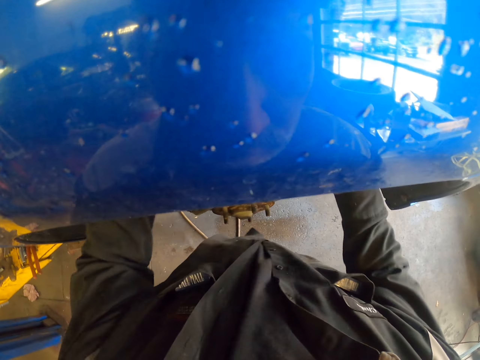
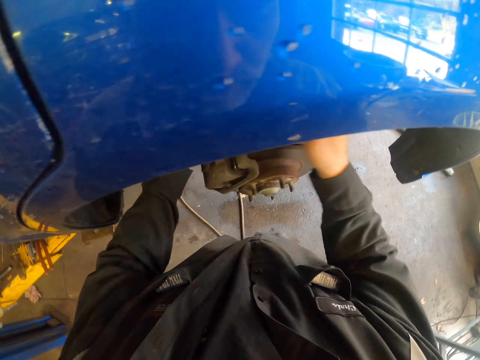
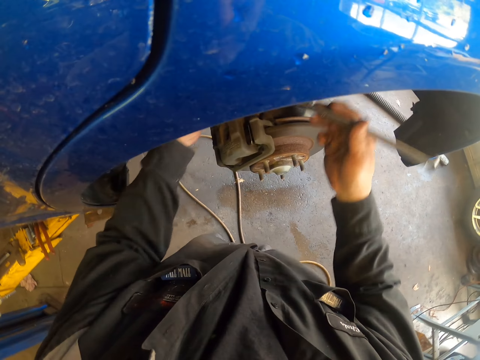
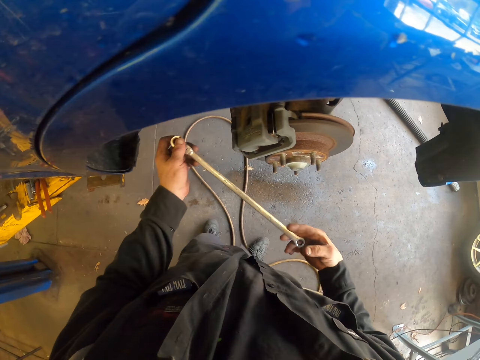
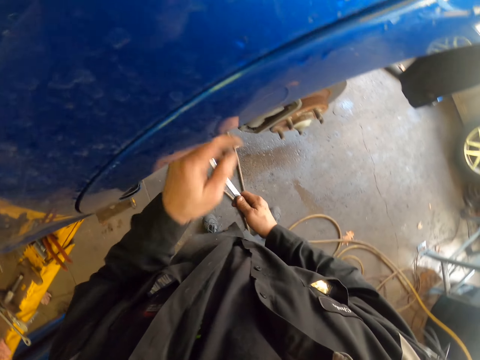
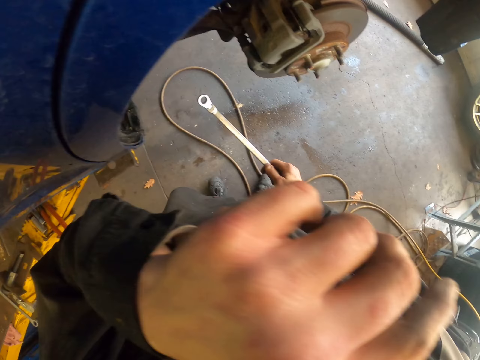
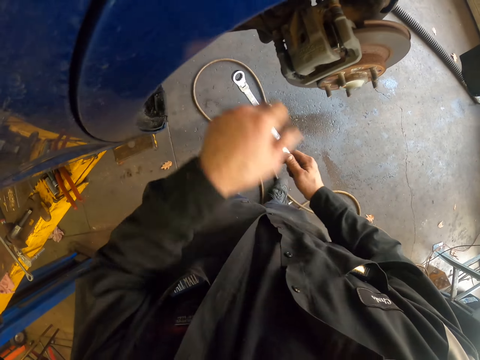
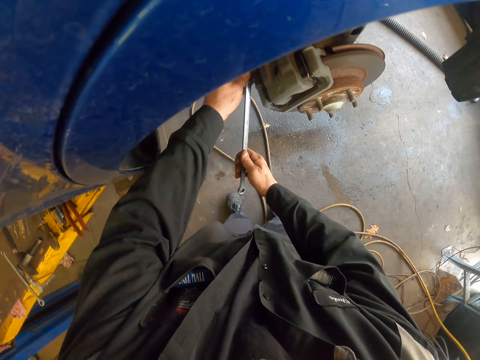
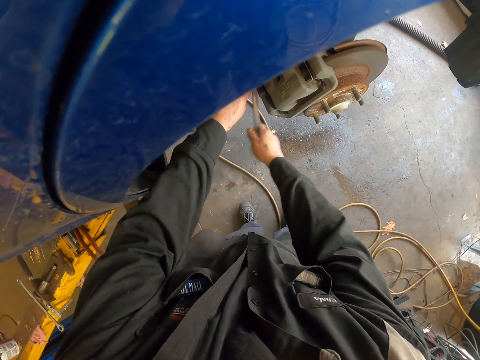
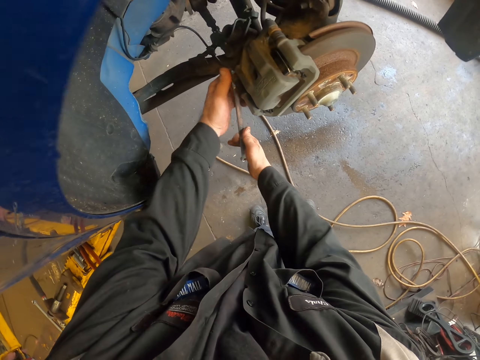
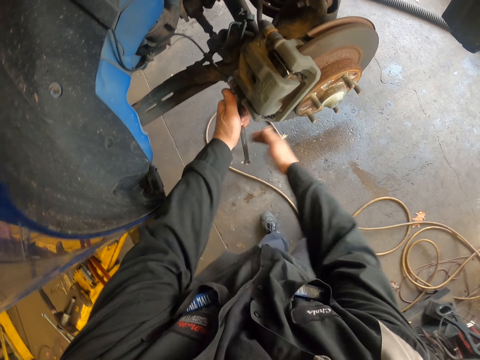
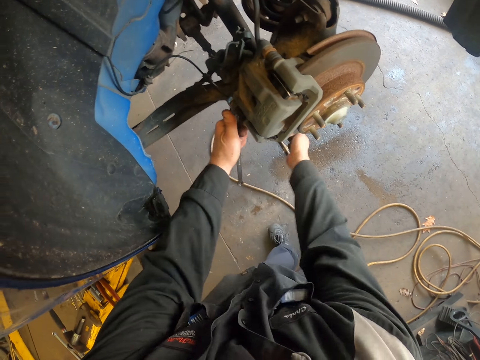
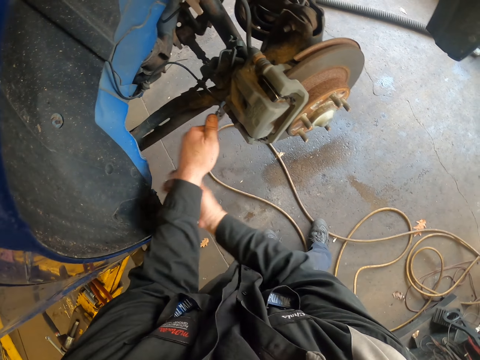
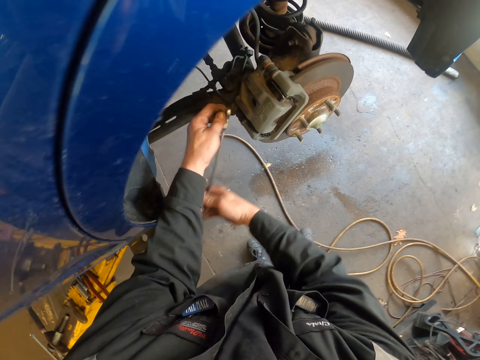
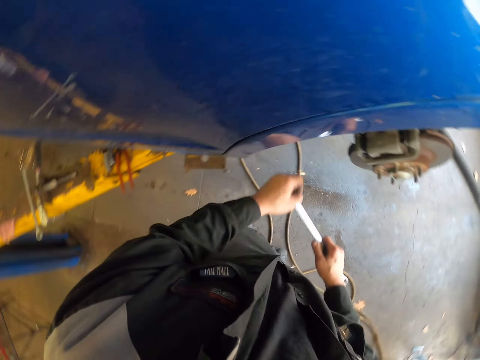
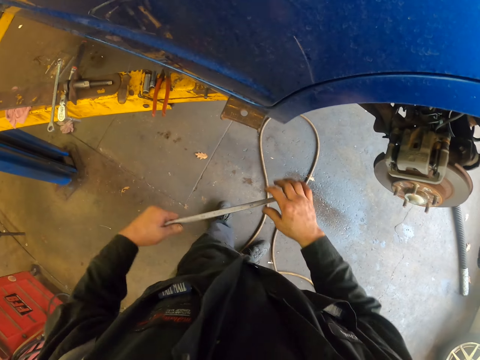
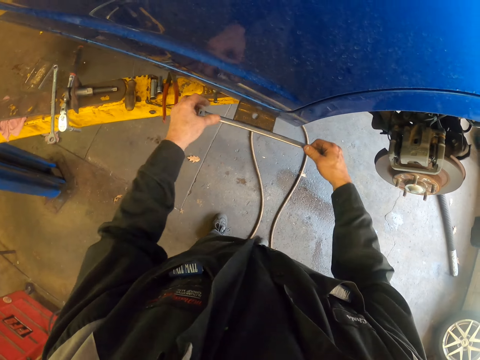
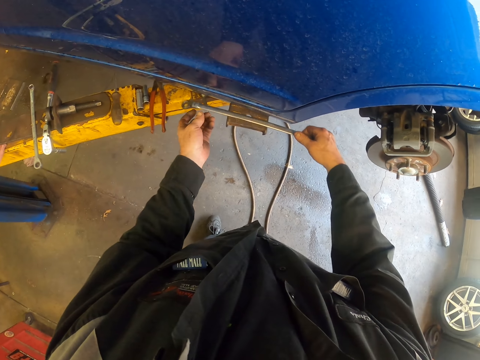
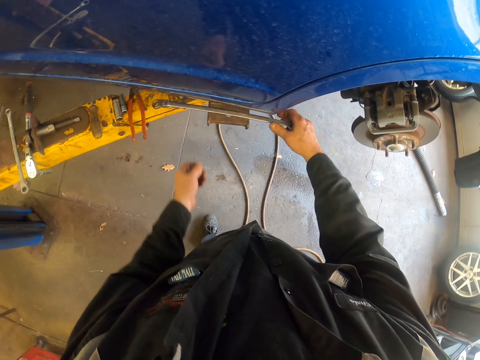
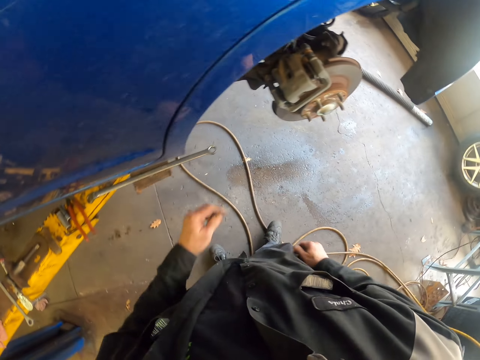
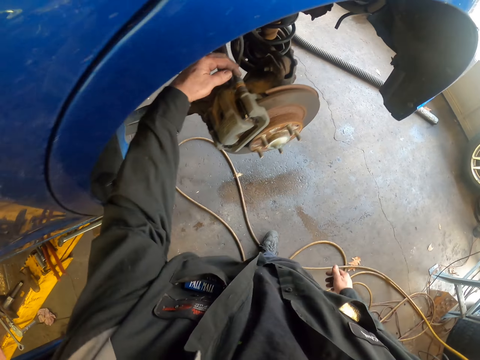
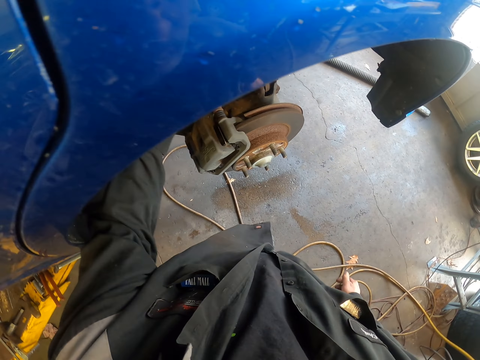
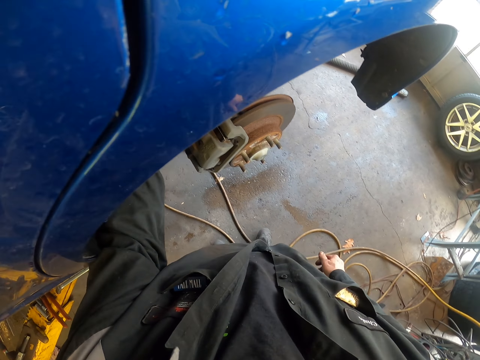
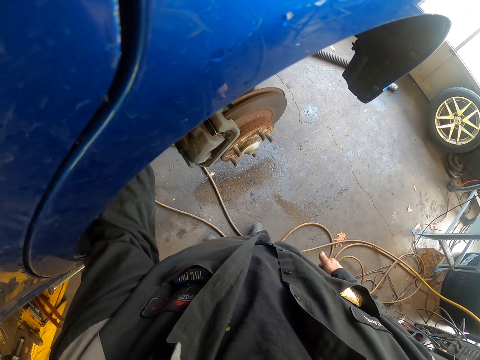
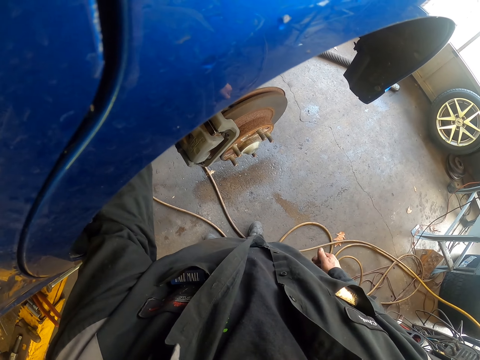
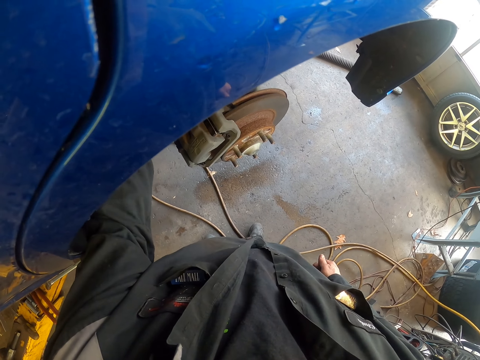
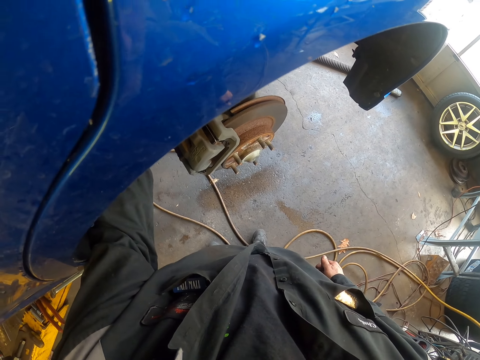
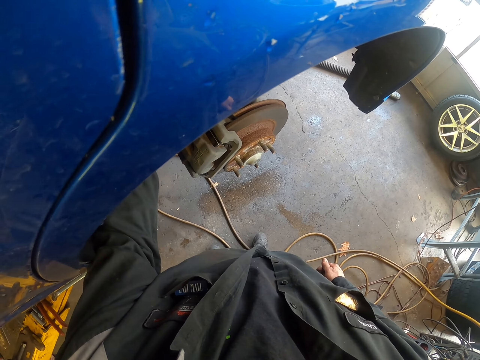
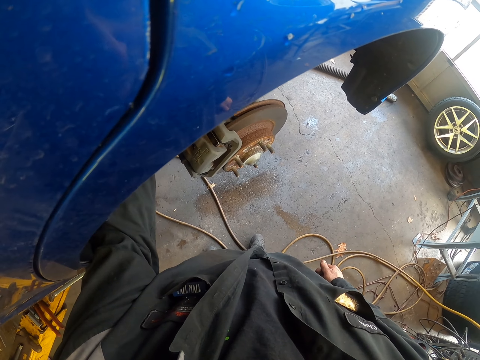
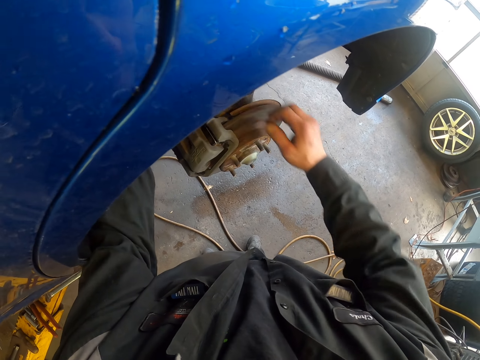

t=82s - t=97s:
The camera wearer moves around. They wipe the face with the hand. They loosen a nut with a spanner. They turn around. They put the spanner on the car stand. They move around. They loosen the caliper bolts with the hands.

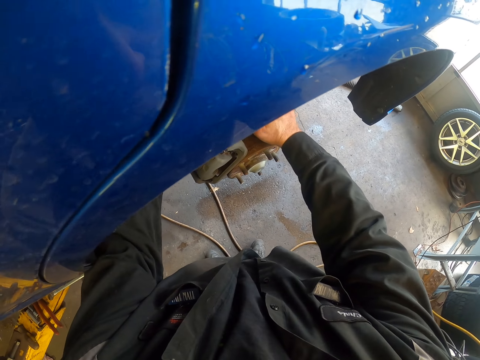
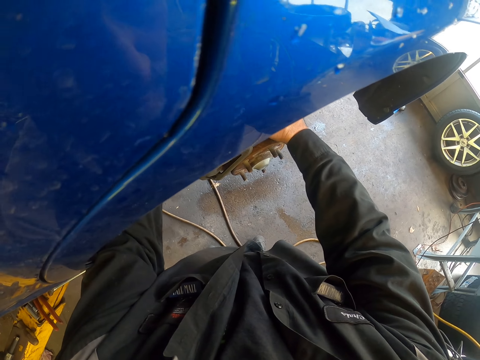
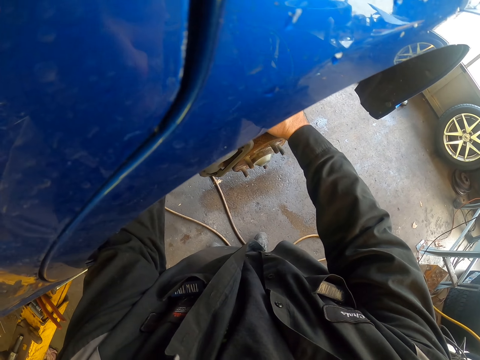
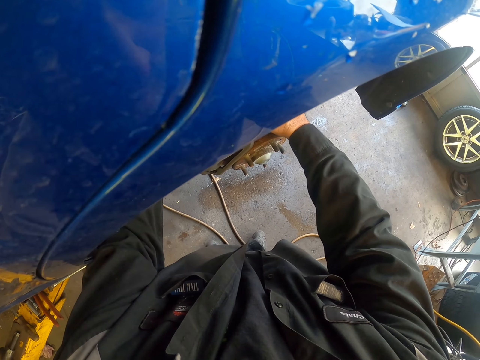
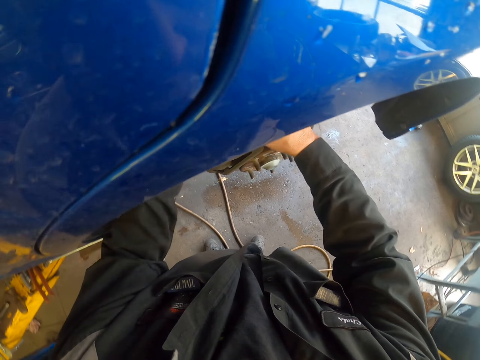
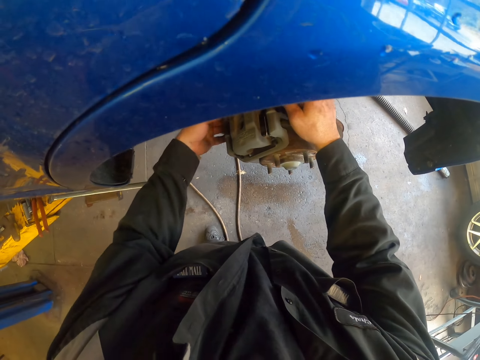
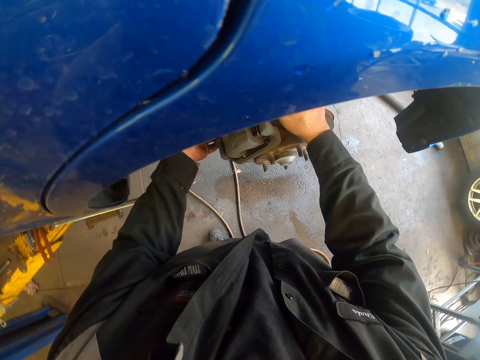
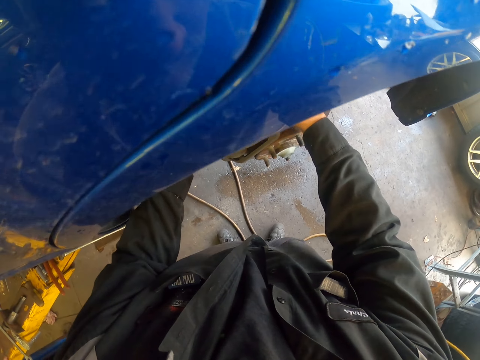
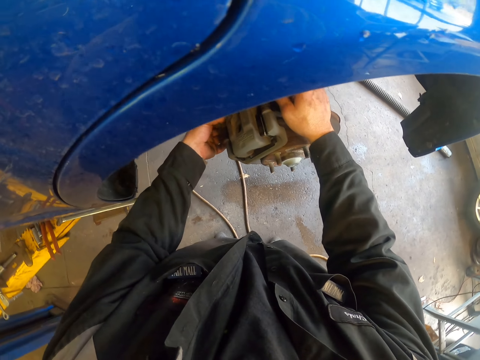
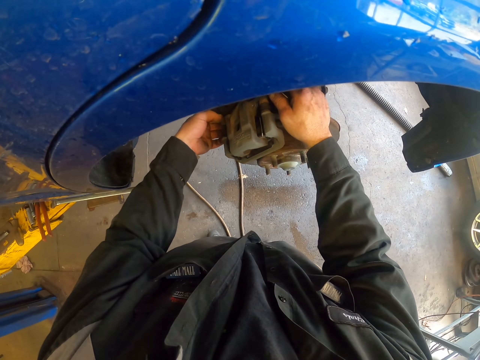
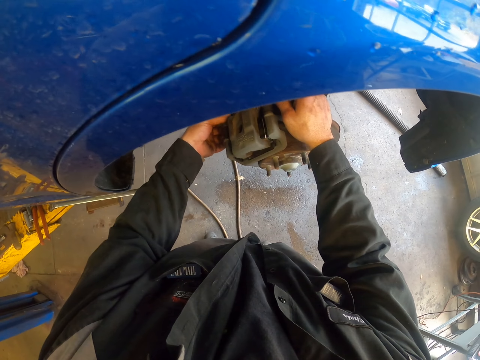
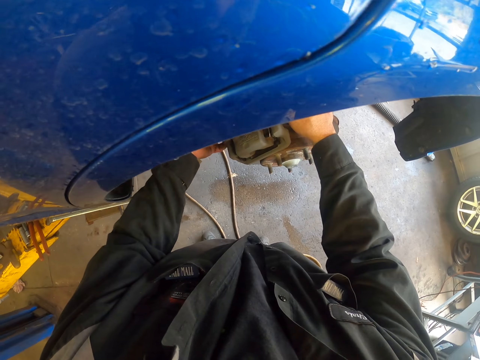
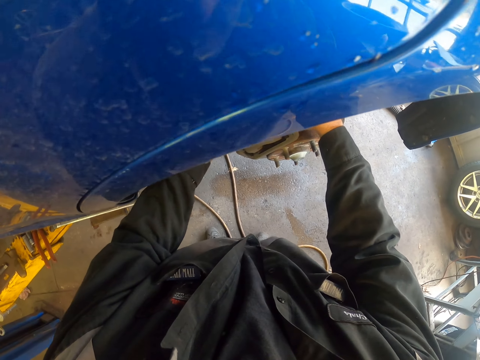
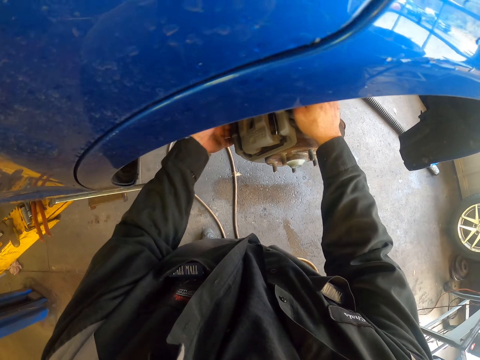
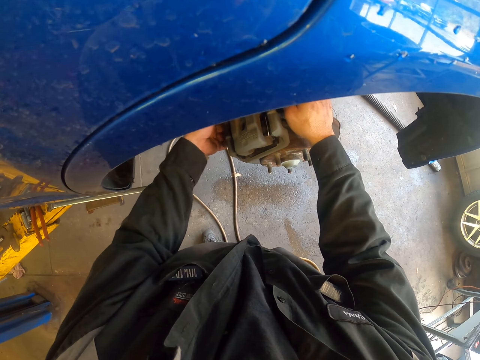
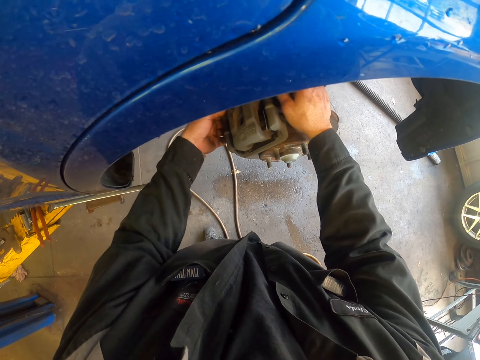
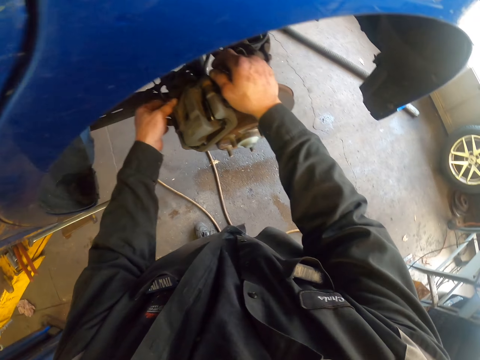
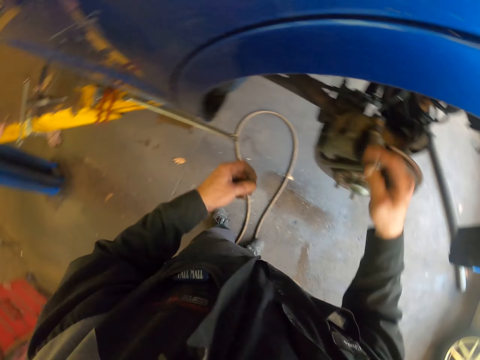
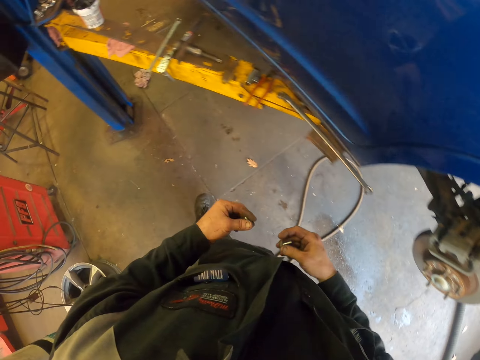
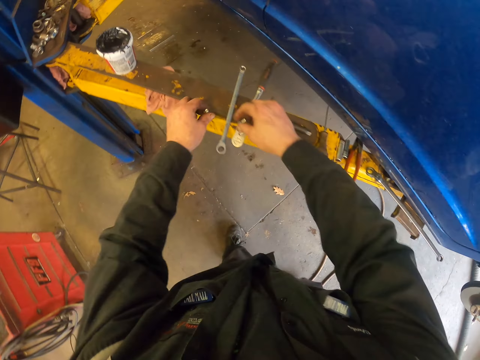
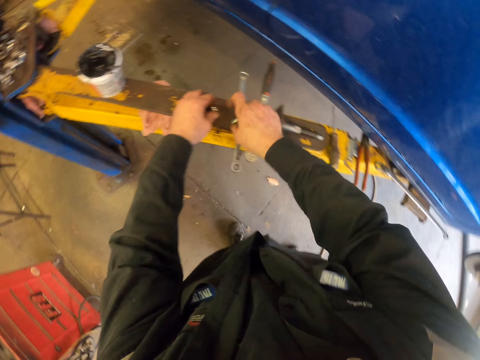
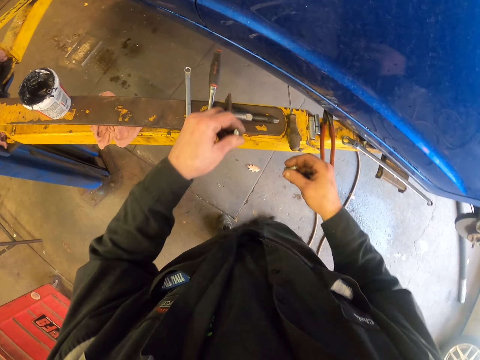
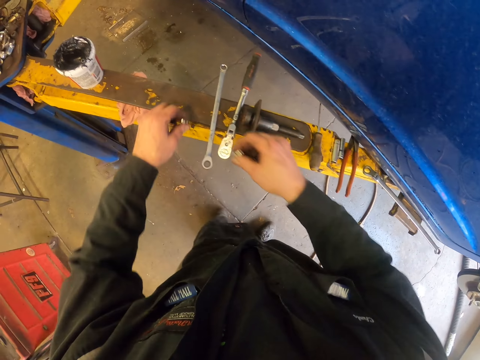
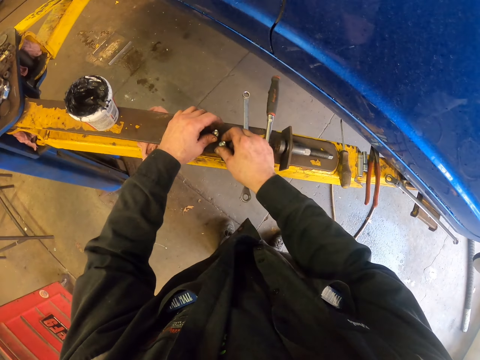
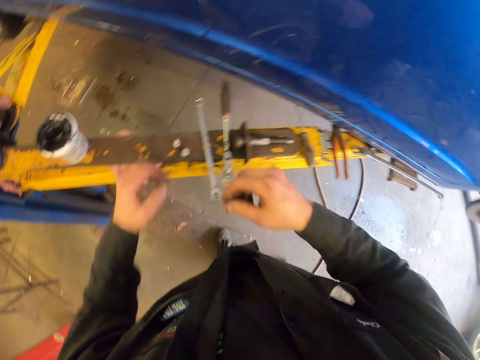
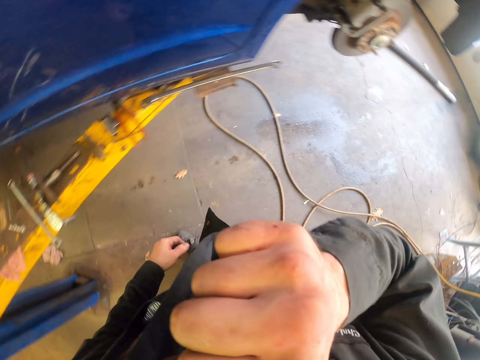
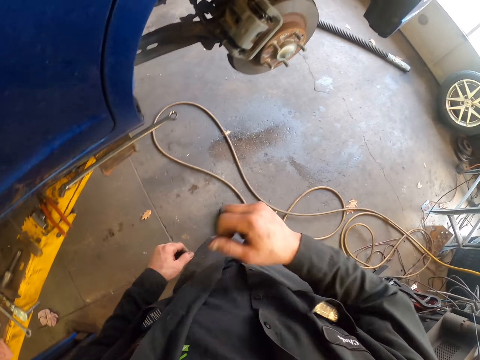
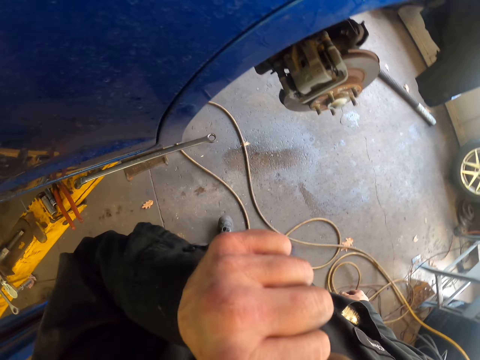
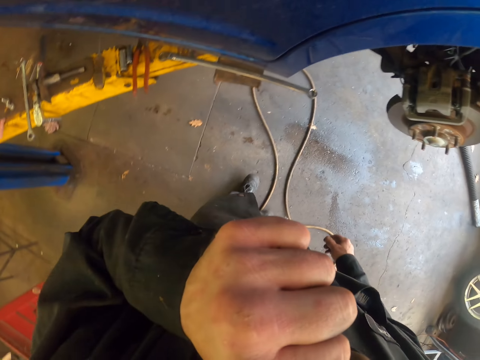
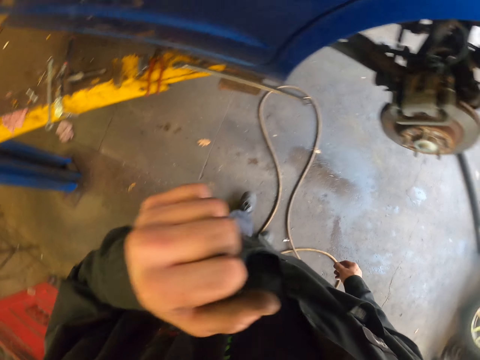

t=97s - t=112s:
The camera wearer turns around. They move around. They place the bolts on the steel. They move the hands around. They put the hand on the mouth. They move around. They put the hand on the mouth.
